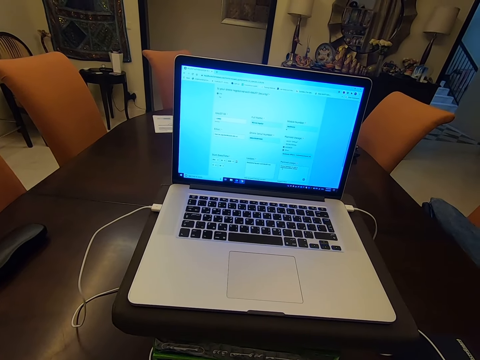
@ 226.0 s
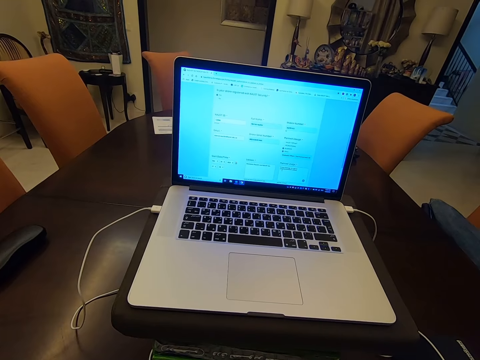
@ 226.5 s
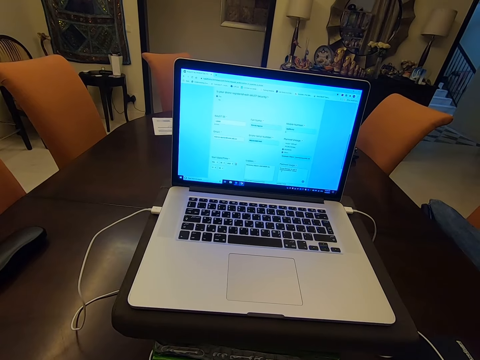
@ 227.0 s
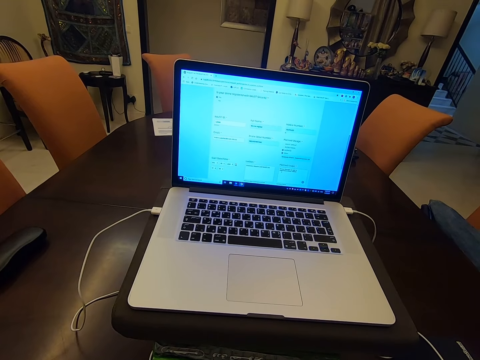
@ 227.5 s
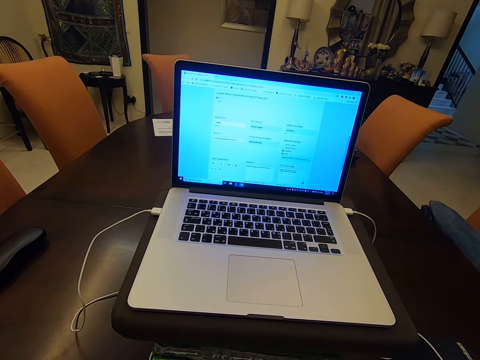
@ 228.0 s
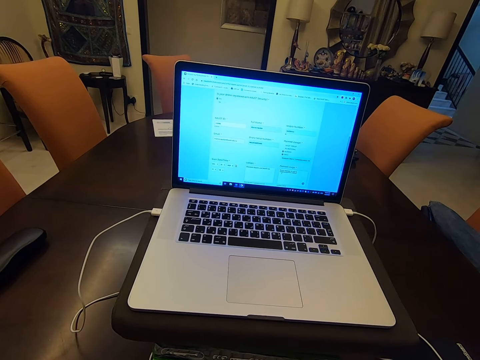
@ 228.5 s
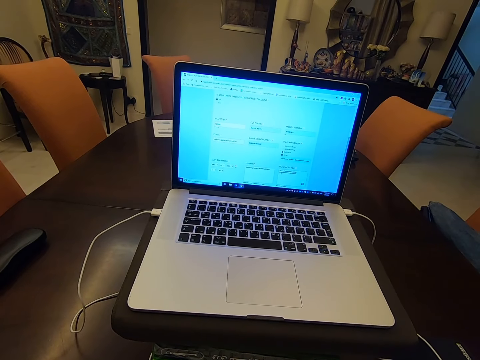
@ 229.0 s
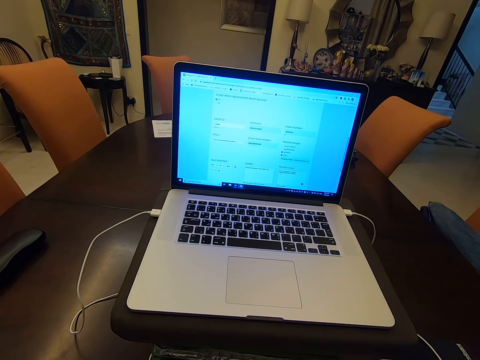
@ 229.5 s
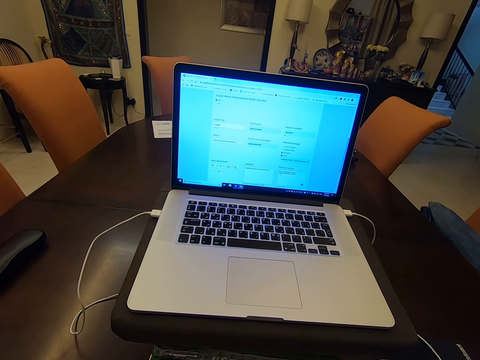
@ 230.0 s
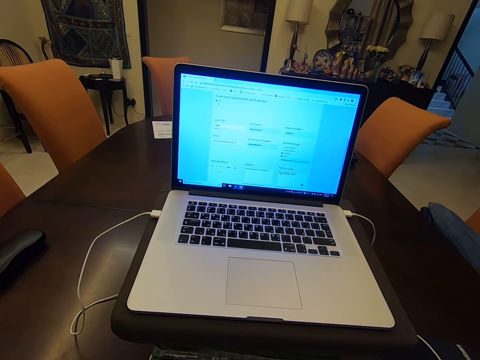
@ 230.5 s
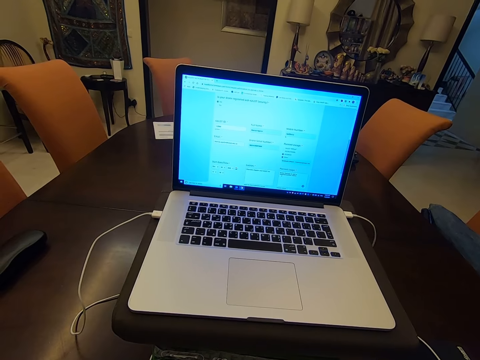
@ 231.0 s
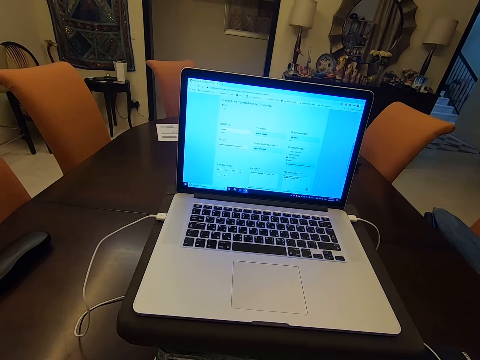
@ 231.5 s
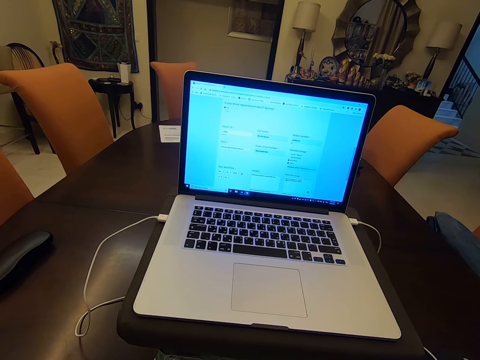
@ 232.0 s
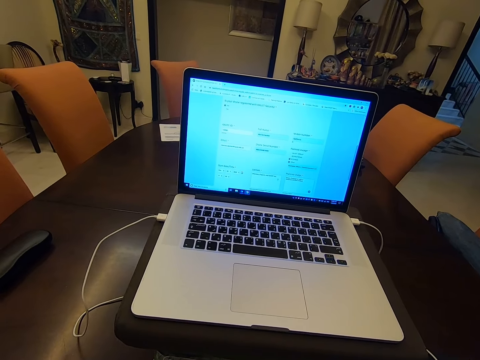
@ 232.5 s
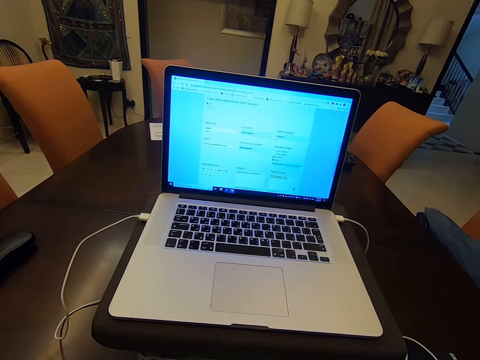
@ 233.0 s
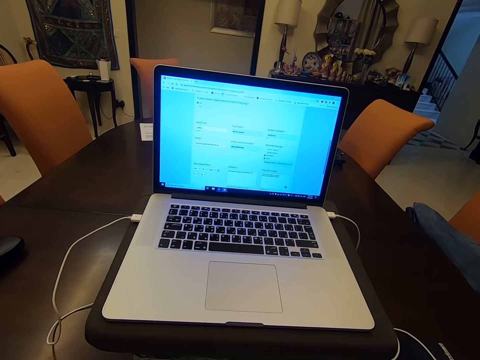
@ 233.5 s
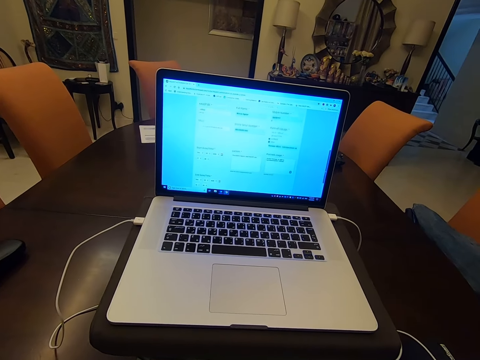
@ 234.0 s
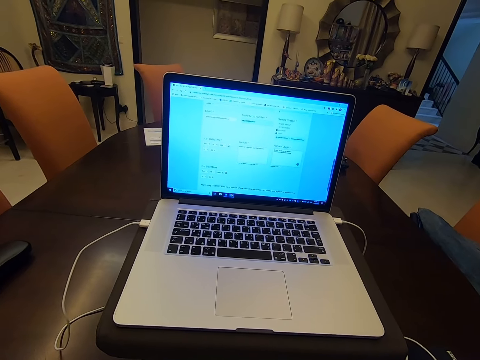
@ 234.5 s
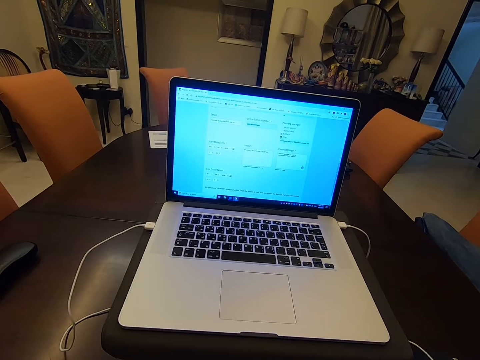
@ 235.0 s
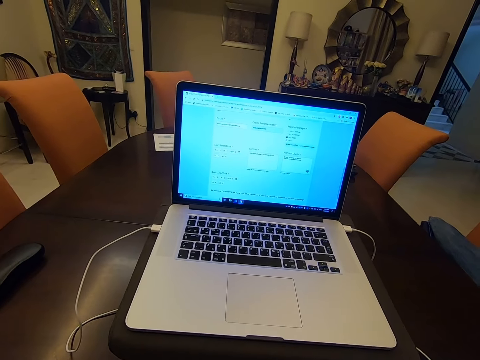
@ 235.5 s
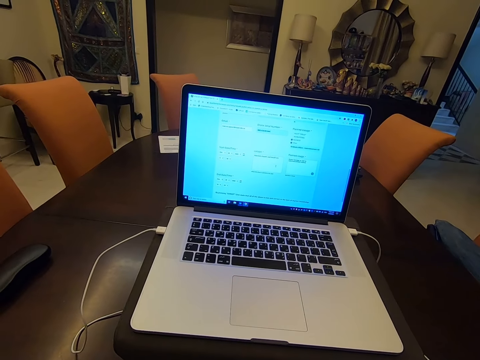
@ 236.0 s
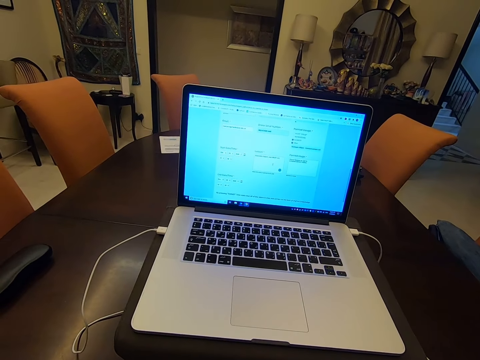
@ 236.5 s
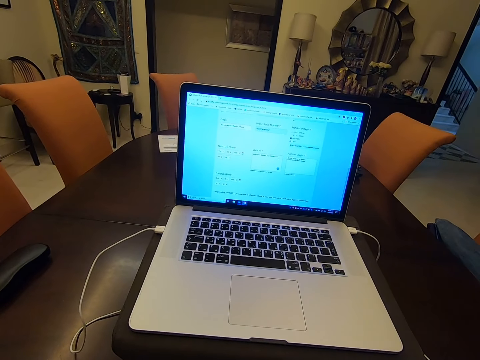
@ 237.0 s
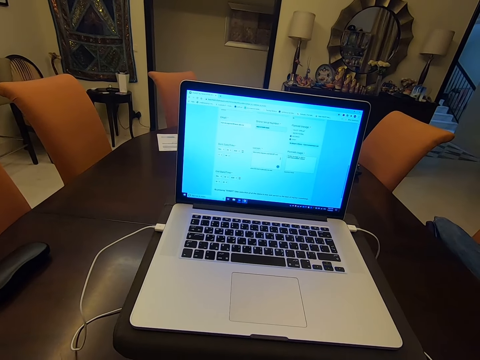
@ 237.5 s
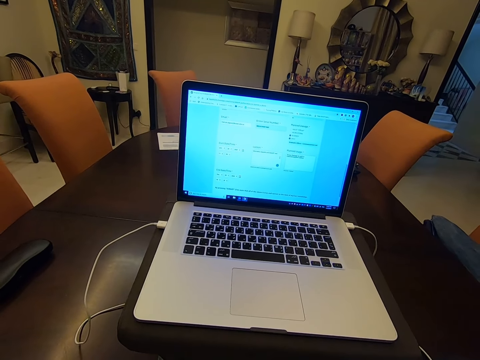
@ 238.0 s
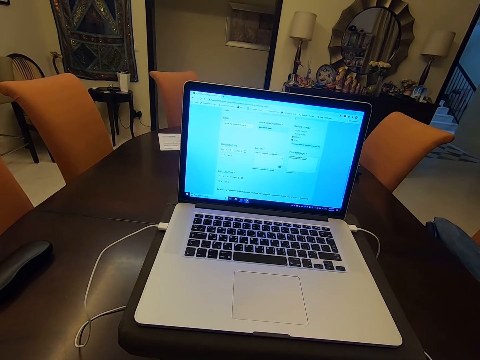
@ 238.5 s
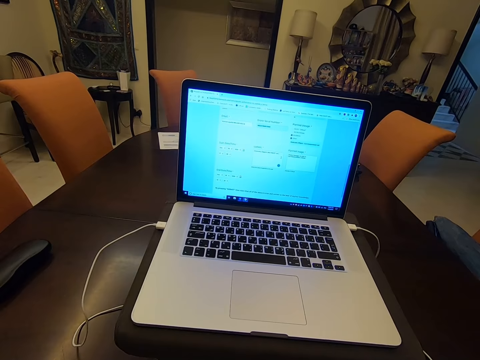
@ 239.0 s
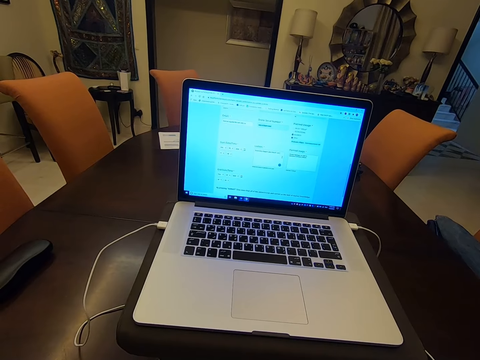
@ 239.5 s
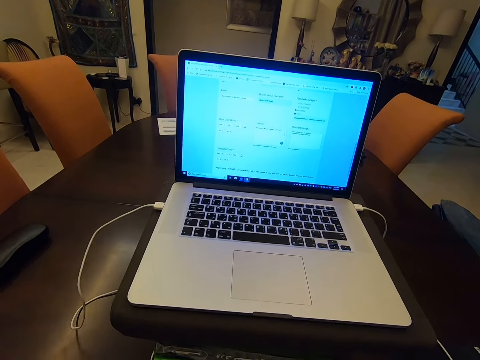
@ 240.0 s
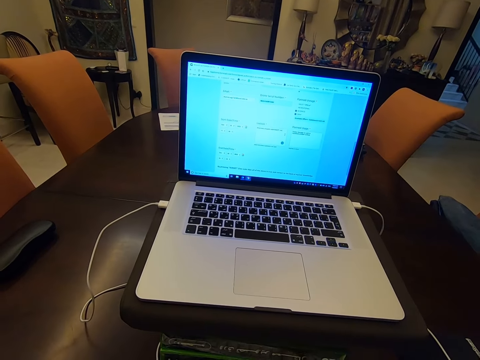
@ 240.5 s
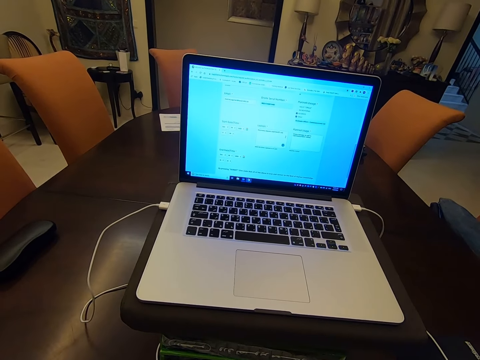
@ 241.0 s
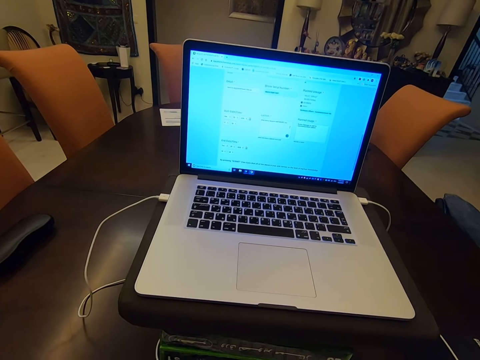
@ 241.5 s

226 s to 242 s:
The camera wearer looks at the screen. They scroll. They look at the screen. They click the mouse.

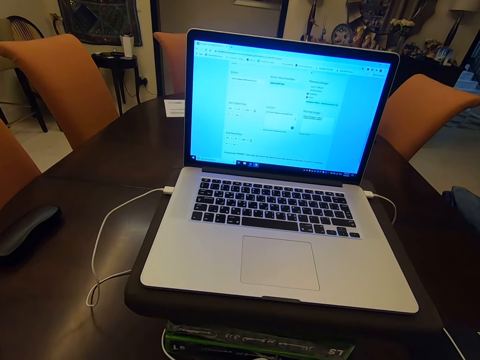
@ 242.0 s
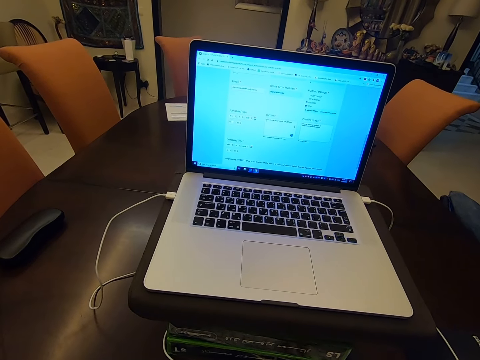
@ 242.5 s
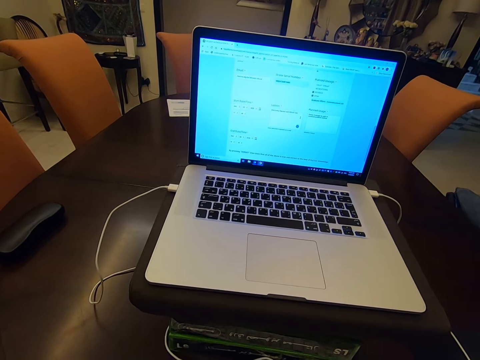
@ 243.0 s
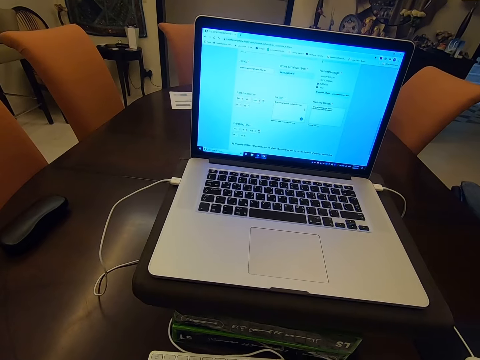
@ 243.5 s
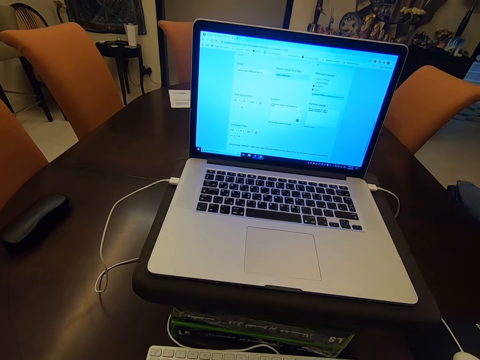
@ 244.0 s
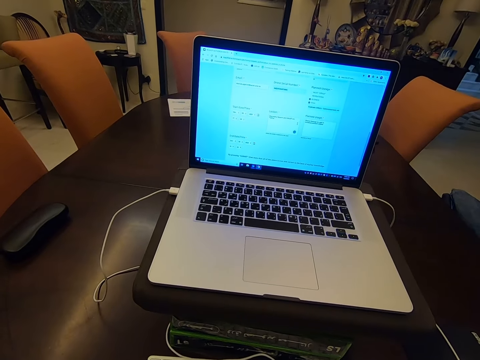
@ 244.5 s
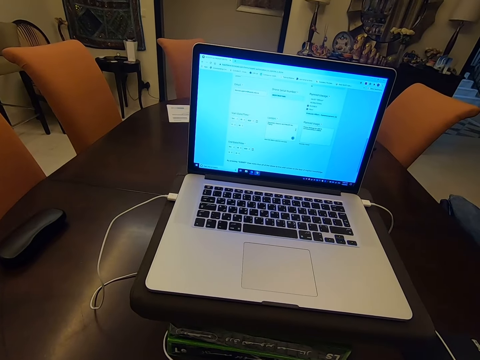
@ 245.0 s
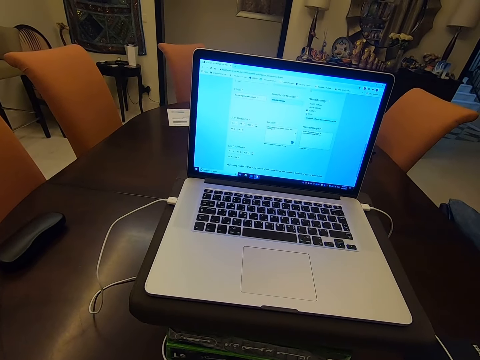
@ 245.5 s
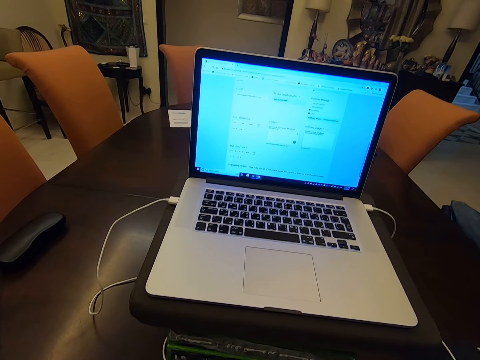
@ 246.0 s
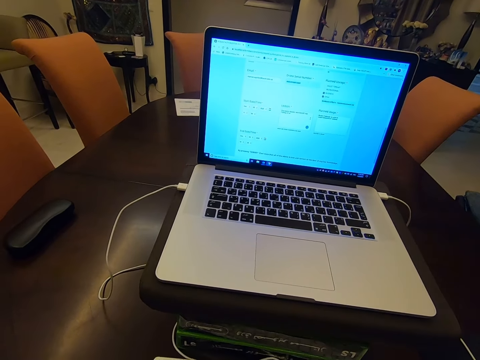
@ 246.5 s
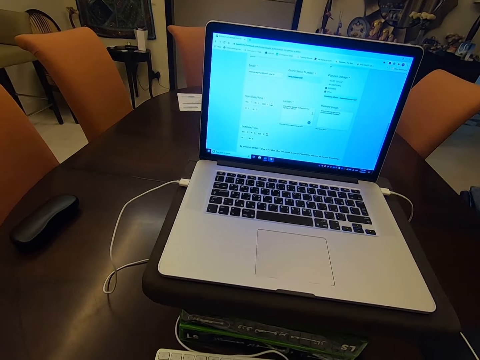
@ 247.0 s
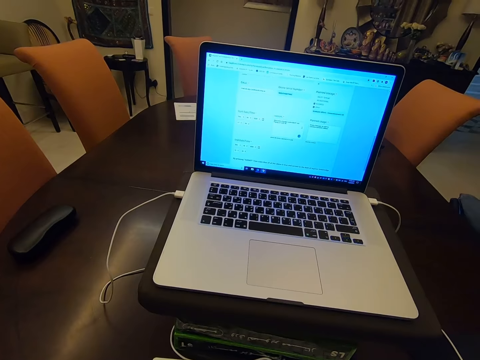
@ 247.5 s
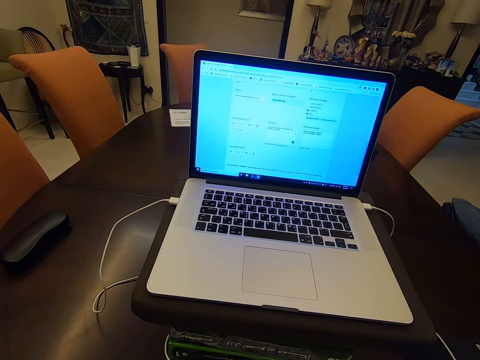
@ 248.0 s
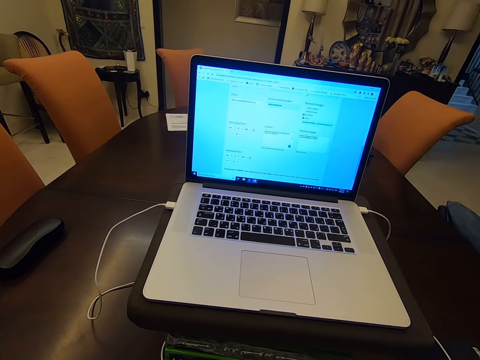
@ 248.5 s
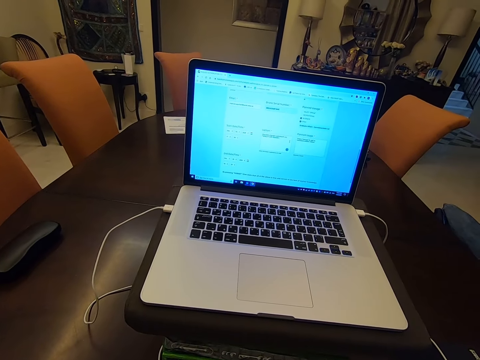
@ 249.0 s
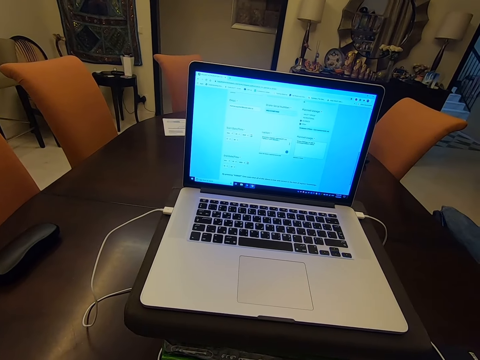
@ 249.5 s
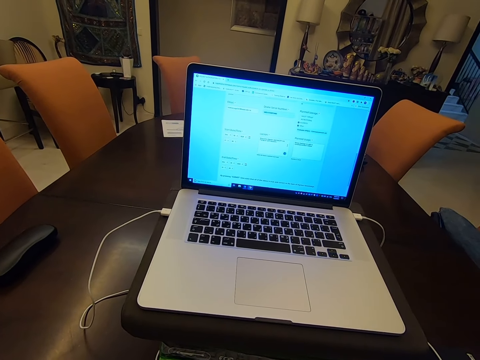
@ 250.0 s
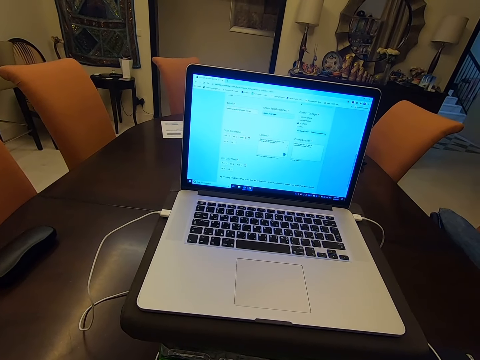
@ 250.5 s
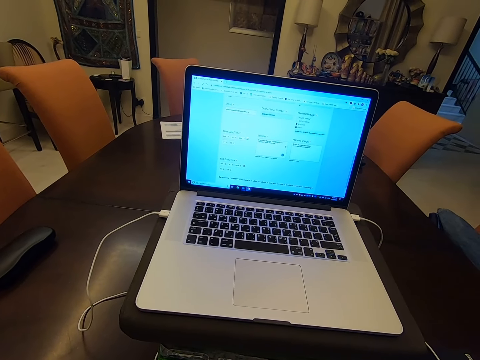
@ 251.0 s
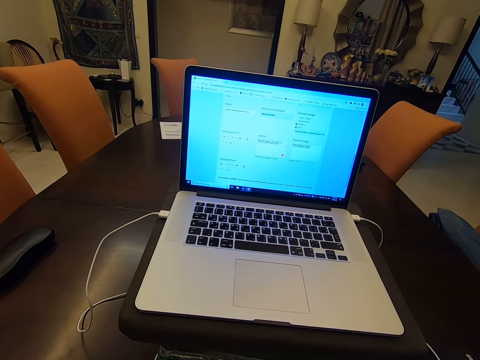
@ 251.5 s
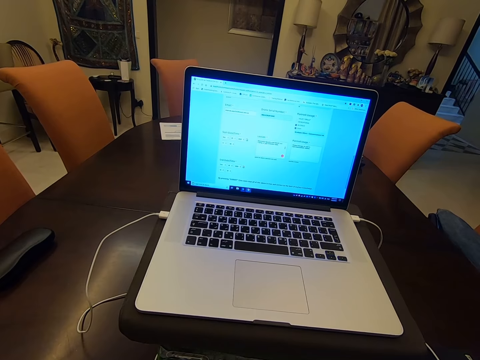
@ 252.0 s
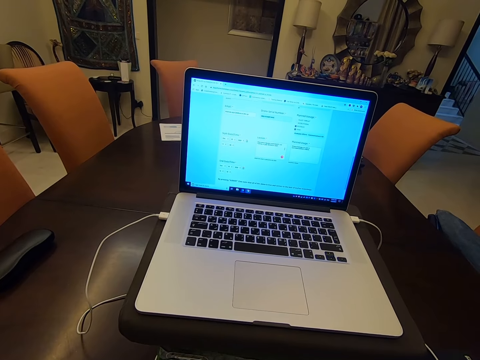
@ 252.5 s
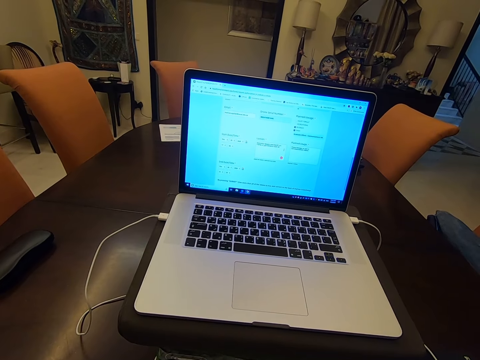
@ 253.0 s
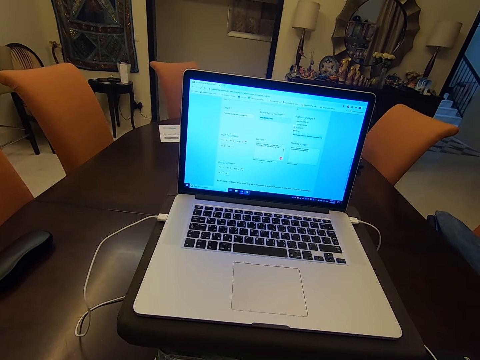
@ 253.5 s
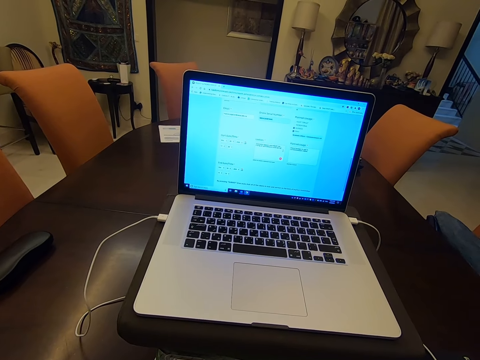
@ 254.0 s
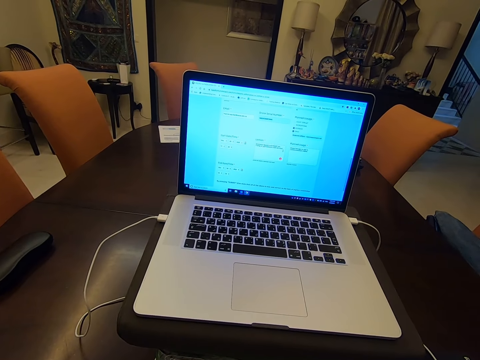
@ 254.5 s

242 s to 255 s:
The camera wearer types.
